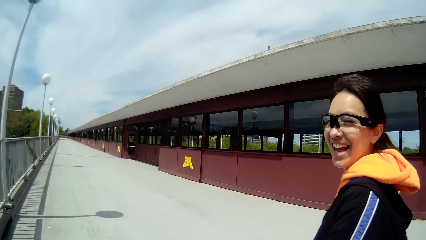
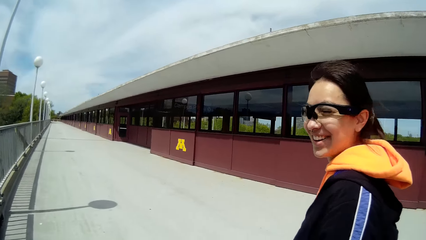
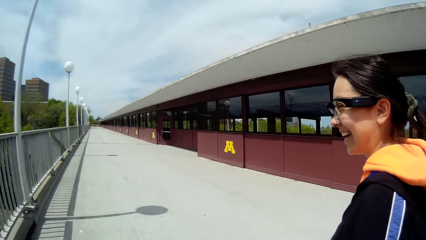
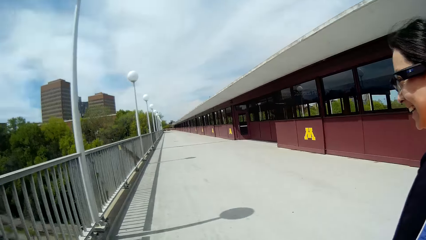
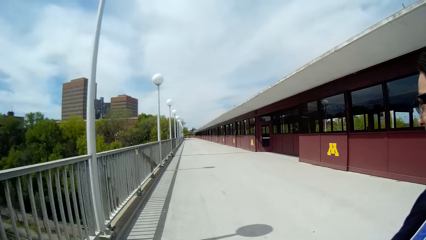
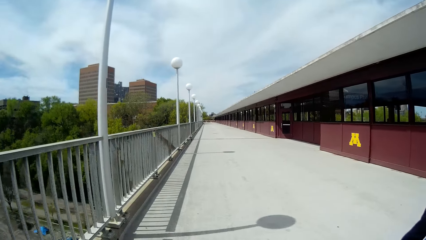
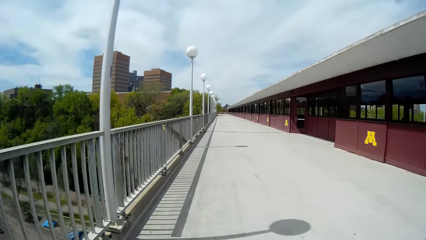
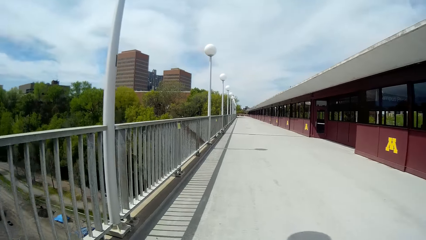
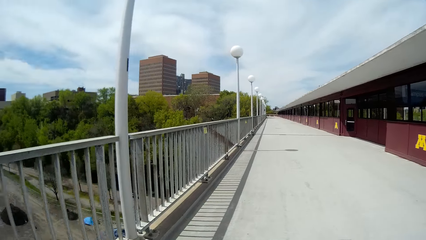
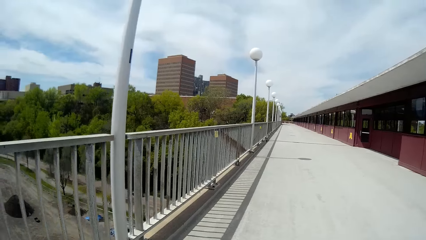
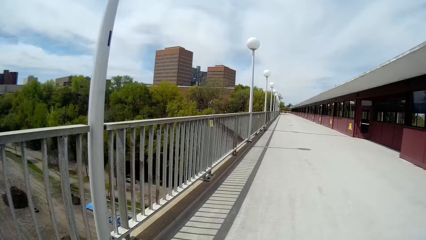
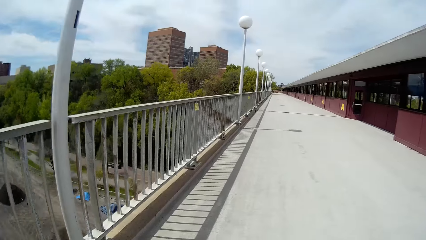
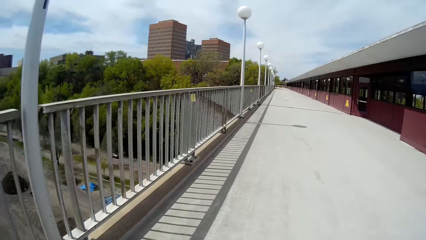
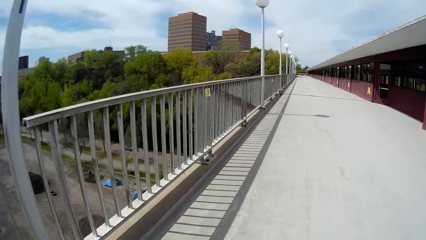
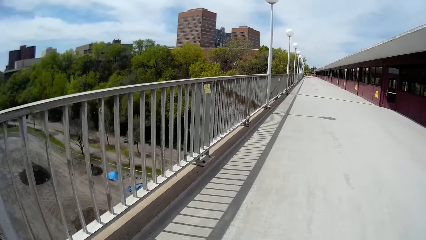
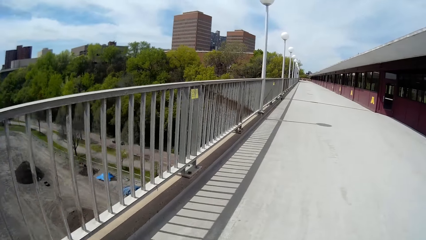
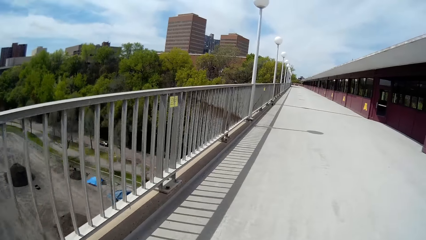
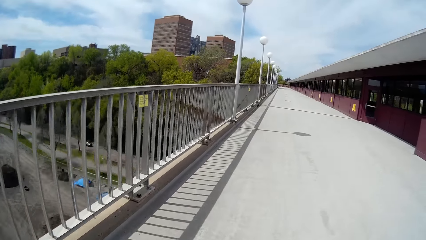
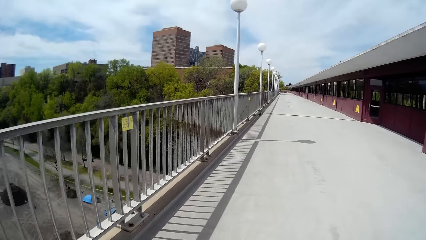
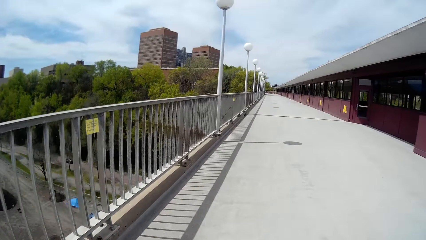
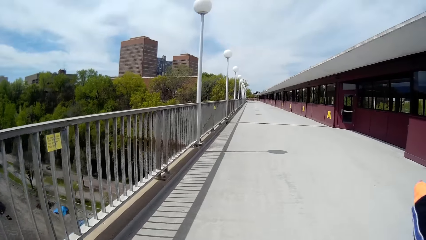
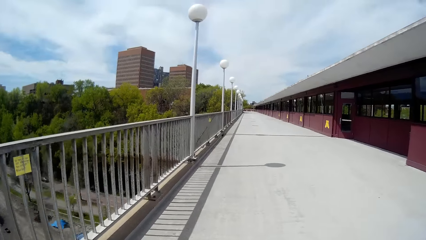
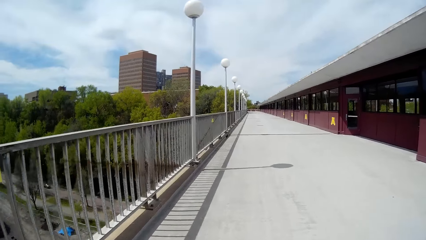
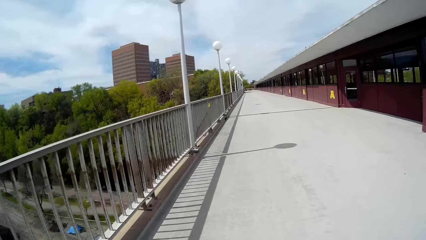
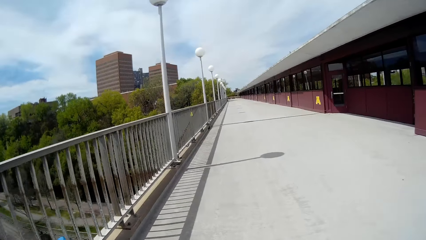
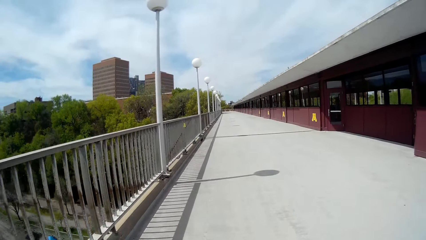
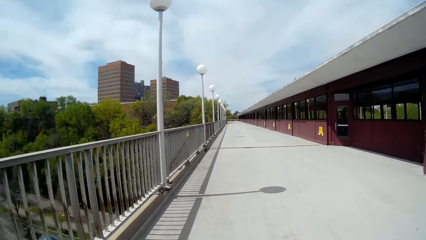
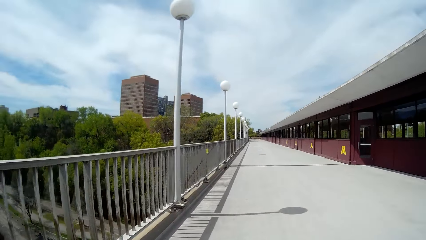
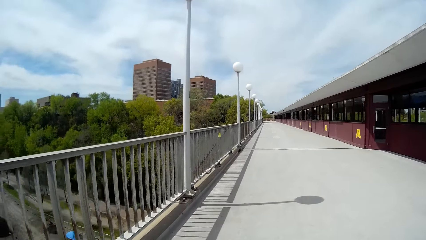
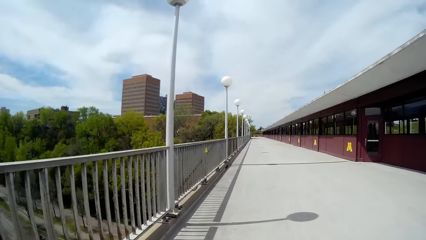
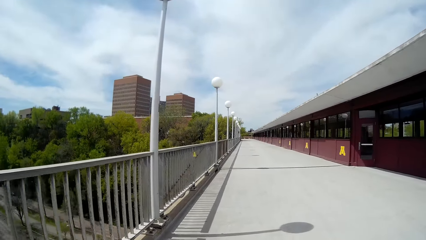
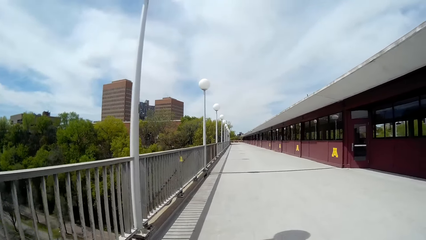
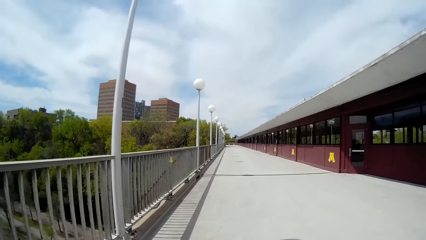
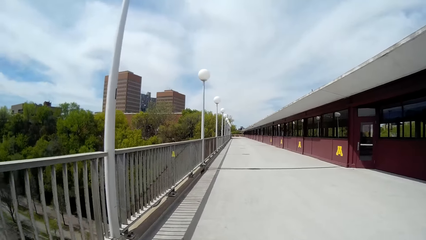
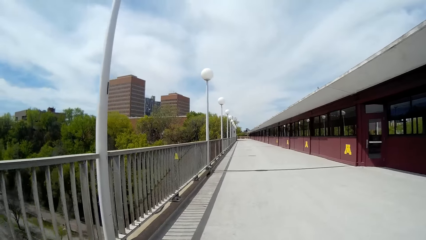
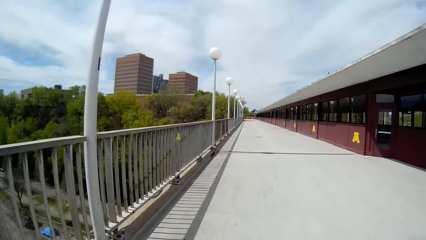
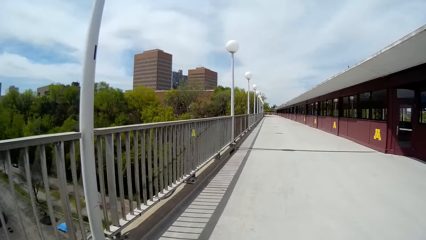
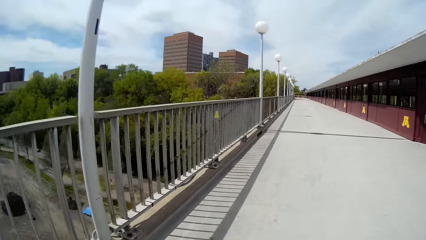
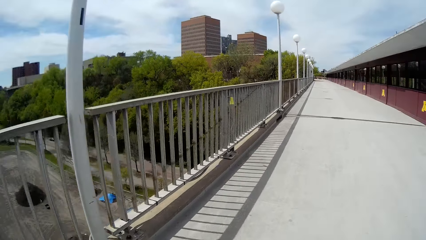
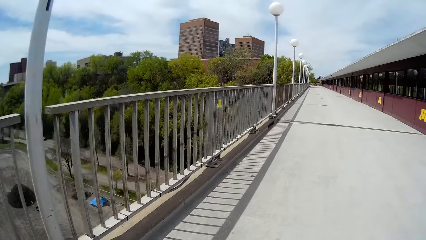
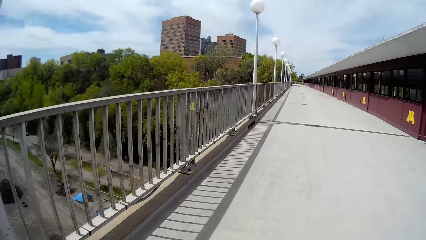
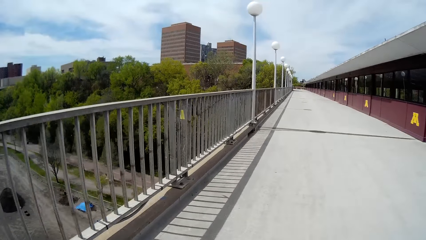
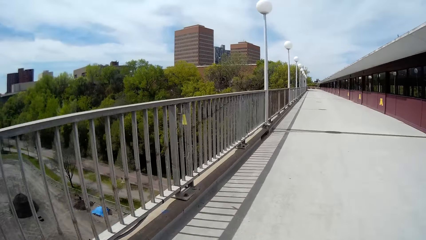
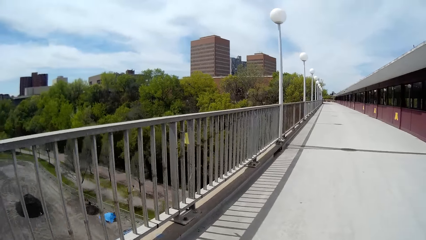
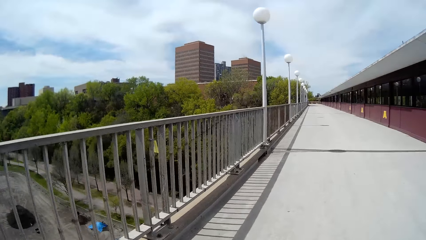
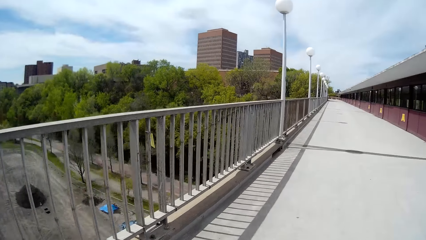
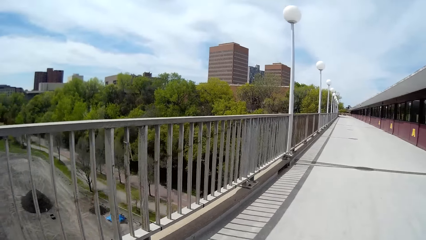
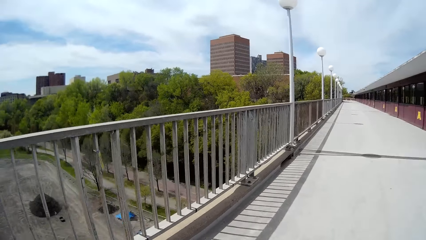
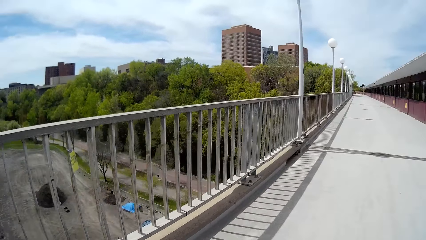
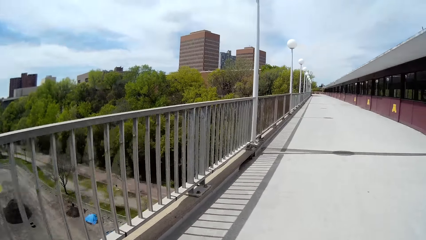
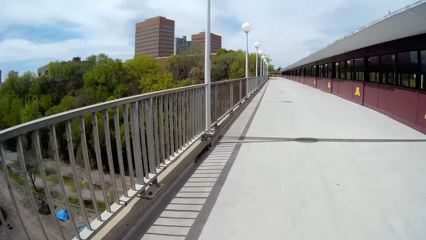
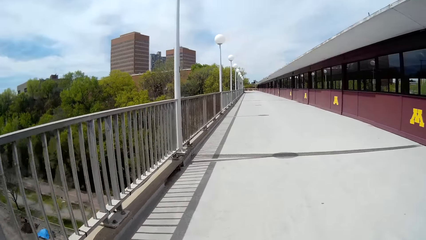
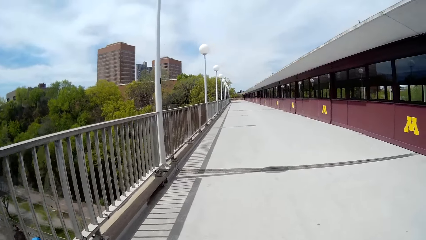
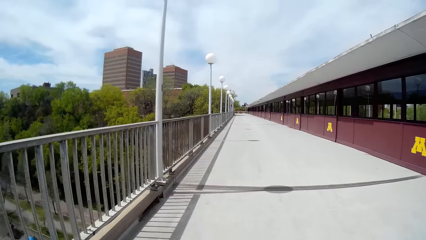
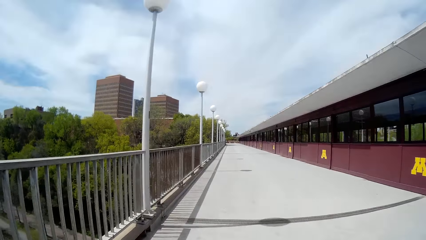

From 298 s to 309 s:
The lady is walking. The camera wearer is talking to the lady. They are walking. The lady stretches her hand and drops her hand. The camera wearer is walking.

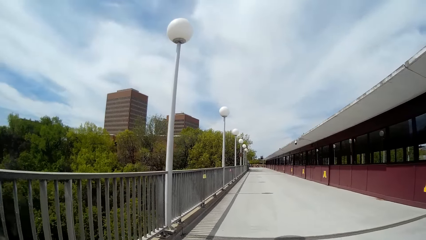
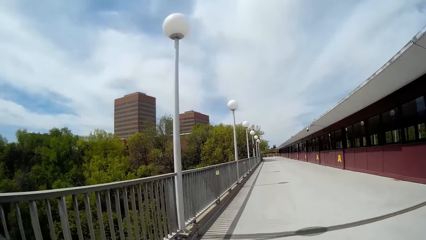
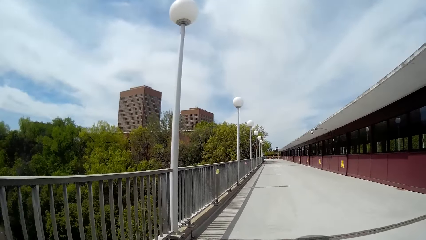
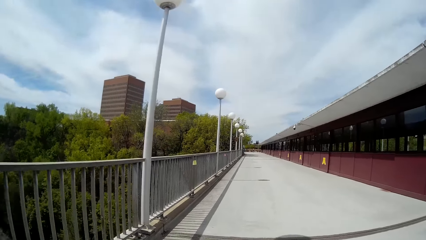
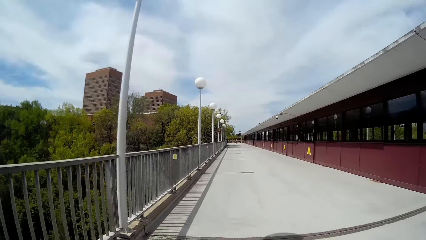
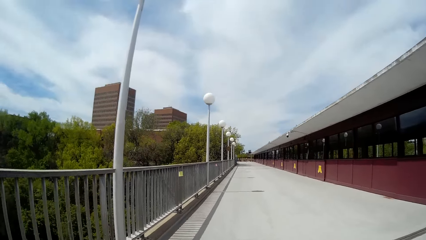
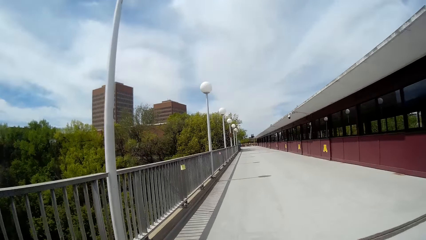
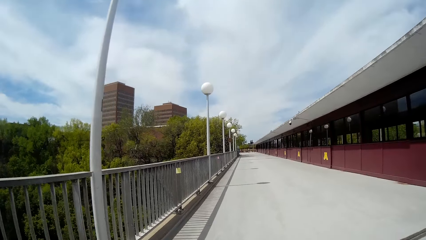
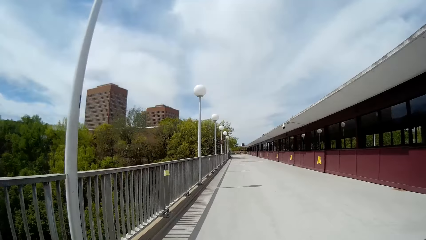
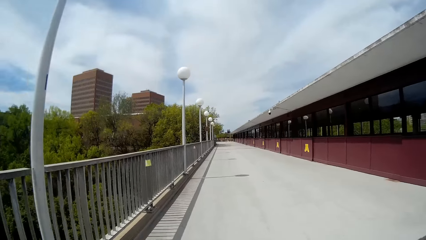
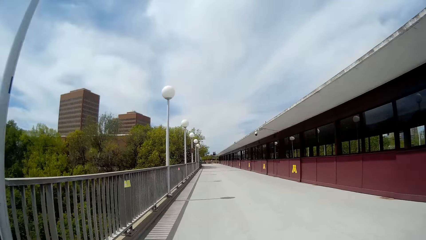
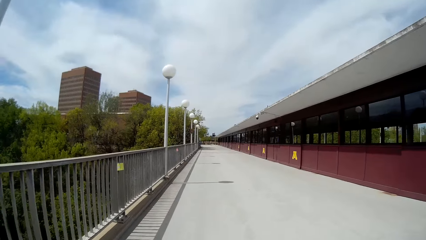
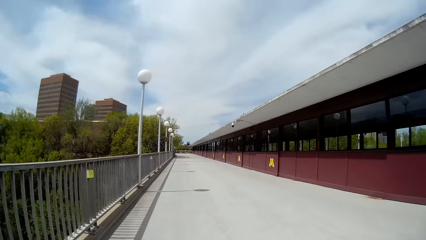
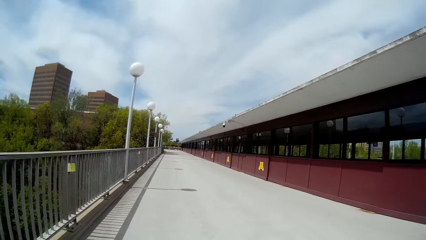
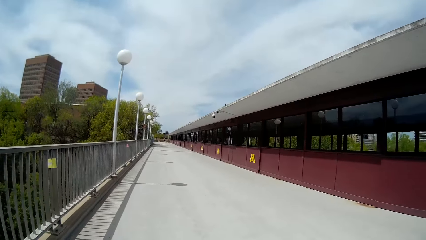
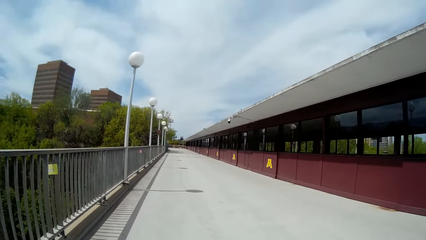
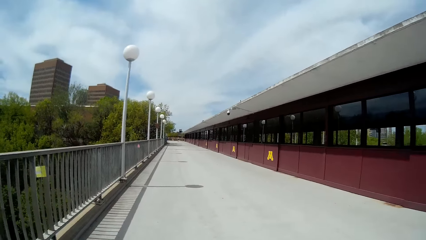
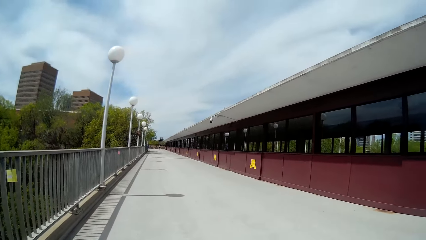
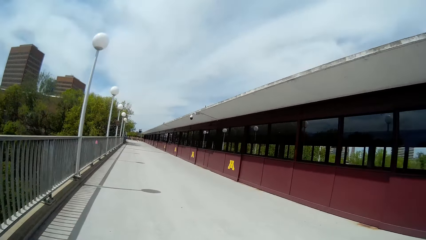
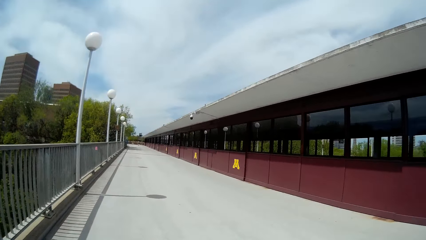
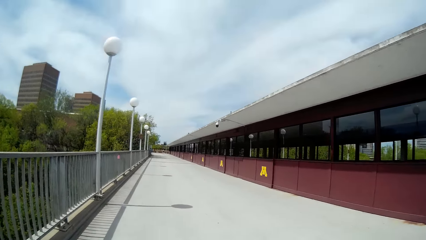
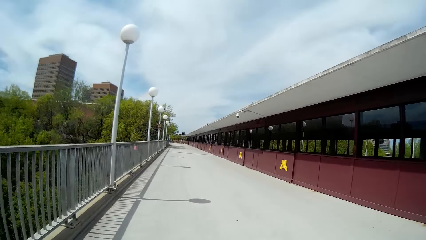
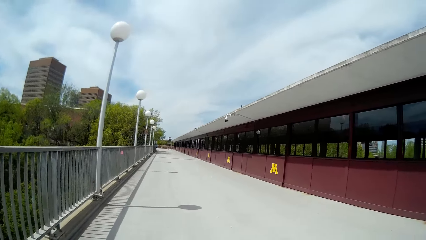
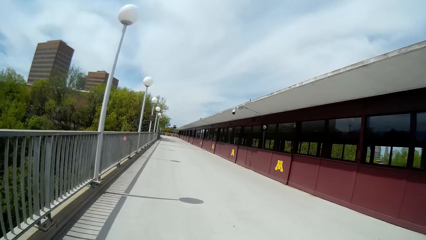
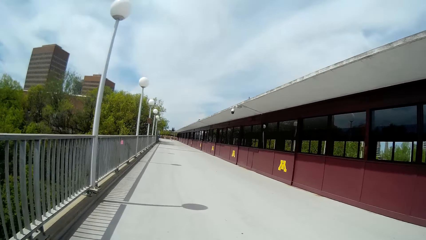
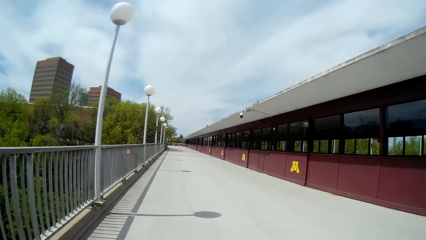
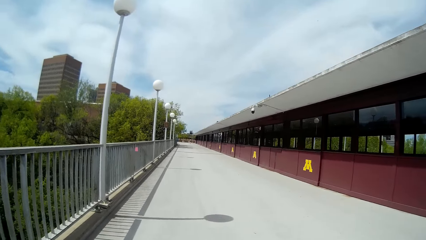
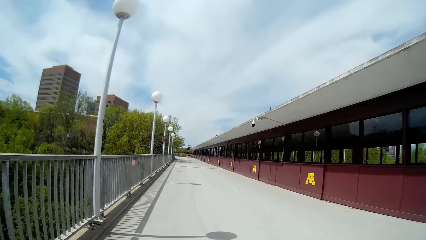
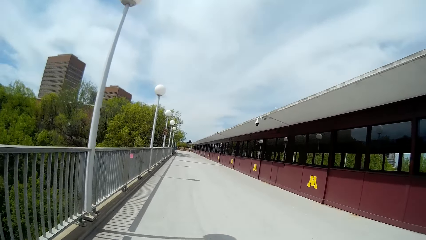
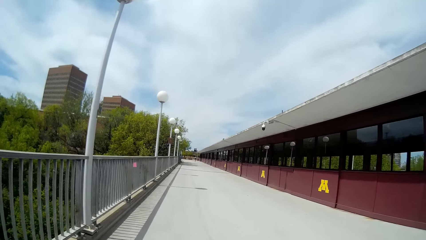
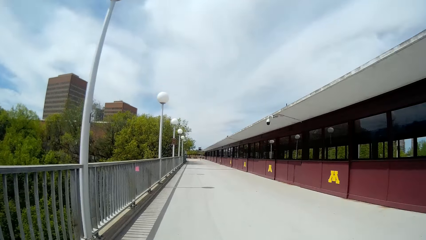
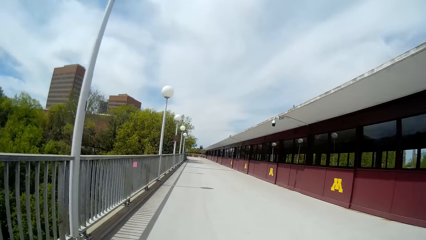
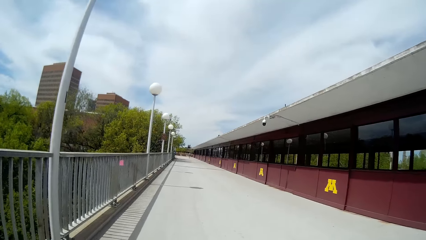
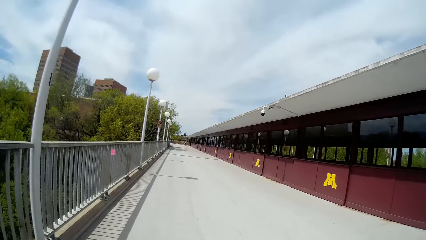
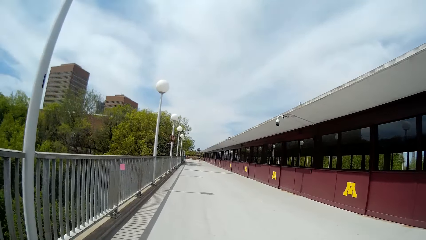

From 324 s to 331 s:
The camera wearer converses with the woman.
